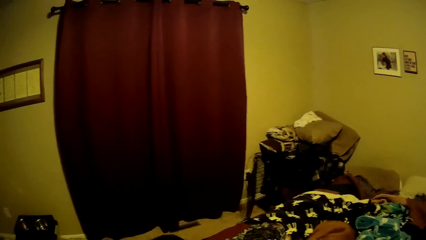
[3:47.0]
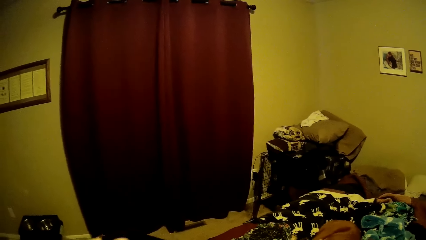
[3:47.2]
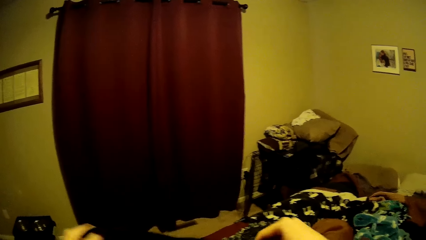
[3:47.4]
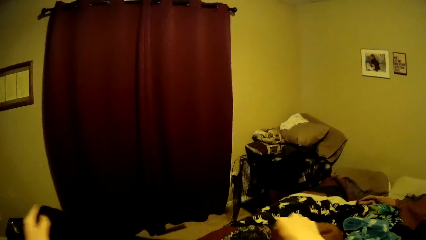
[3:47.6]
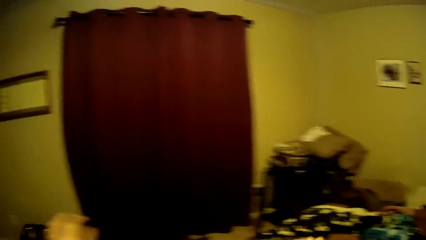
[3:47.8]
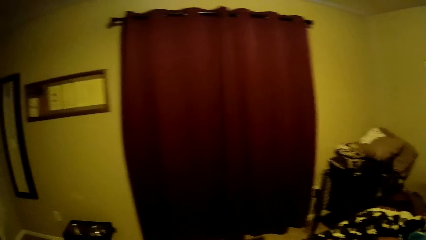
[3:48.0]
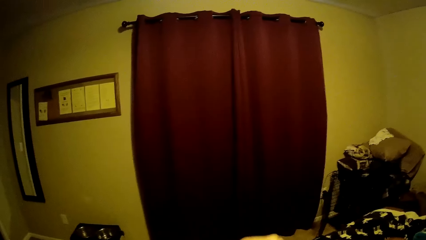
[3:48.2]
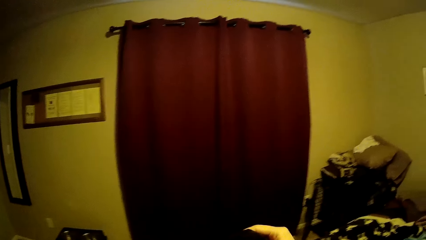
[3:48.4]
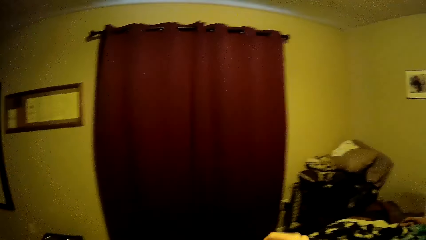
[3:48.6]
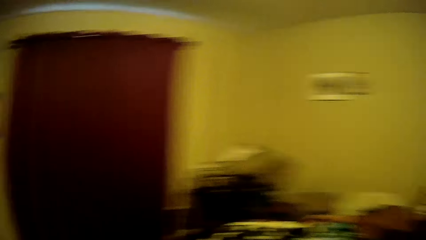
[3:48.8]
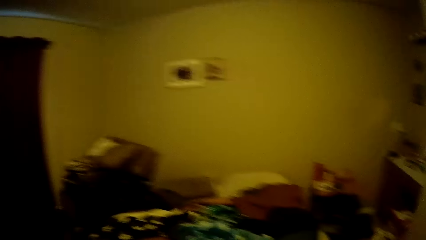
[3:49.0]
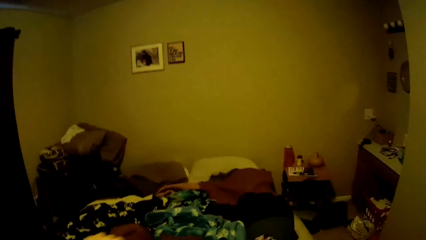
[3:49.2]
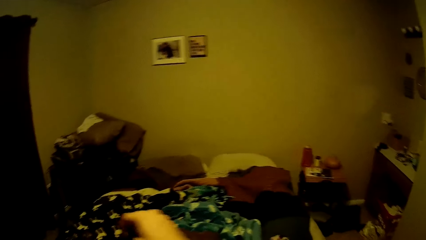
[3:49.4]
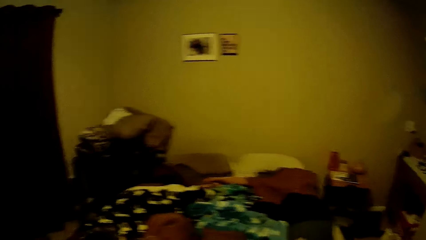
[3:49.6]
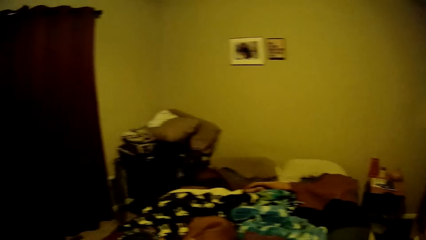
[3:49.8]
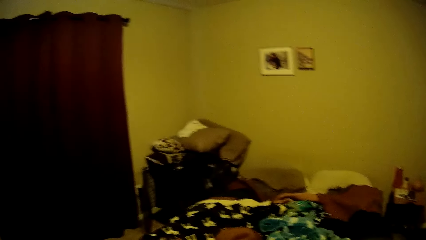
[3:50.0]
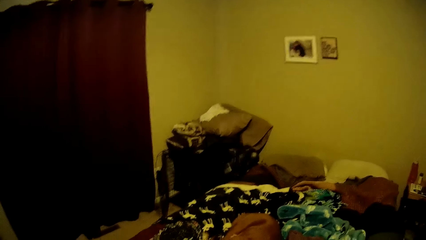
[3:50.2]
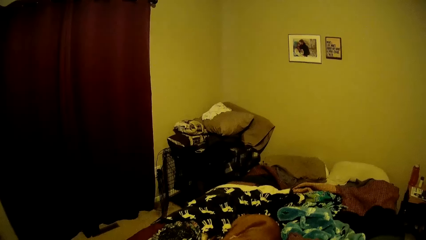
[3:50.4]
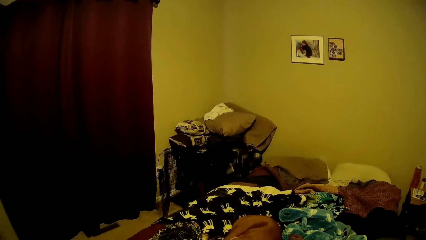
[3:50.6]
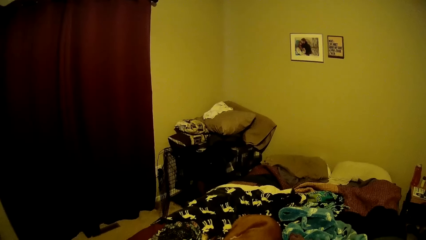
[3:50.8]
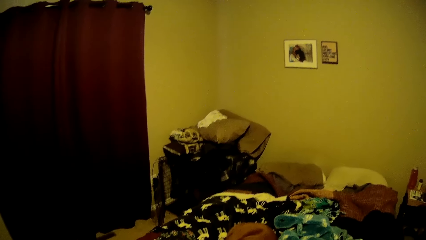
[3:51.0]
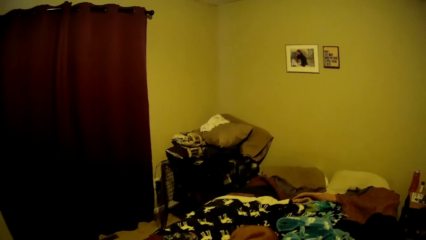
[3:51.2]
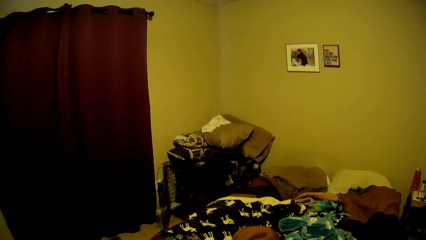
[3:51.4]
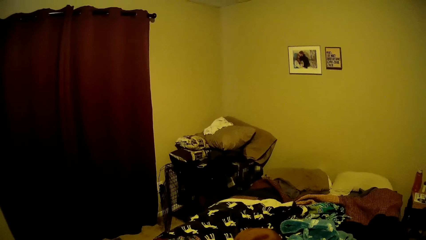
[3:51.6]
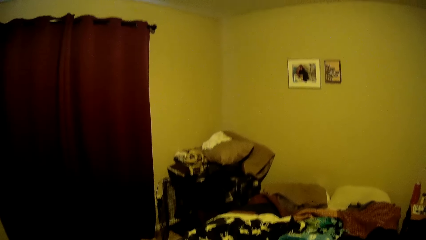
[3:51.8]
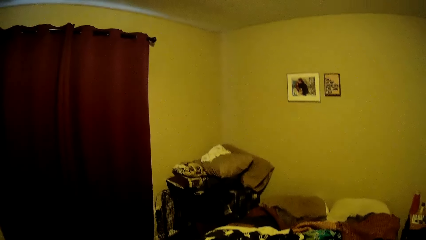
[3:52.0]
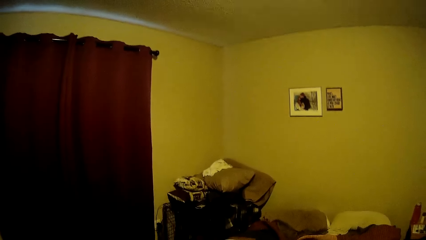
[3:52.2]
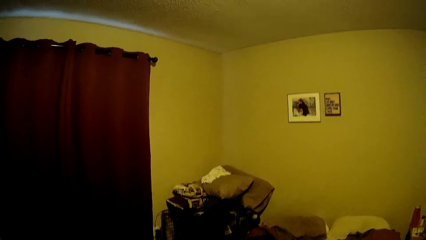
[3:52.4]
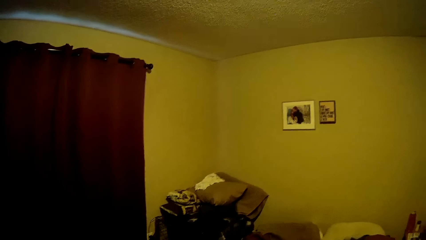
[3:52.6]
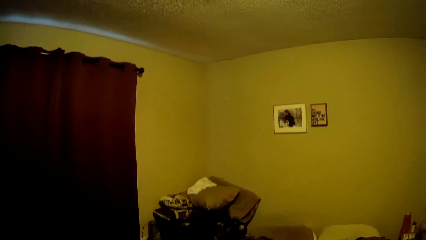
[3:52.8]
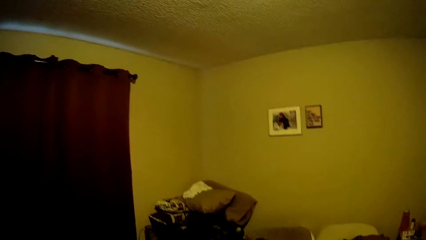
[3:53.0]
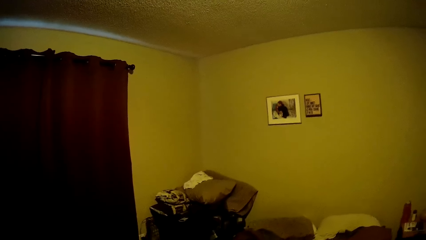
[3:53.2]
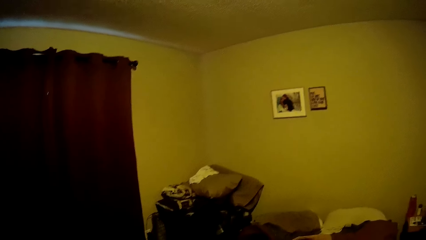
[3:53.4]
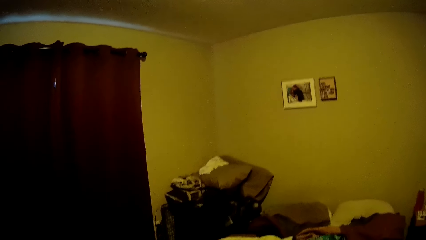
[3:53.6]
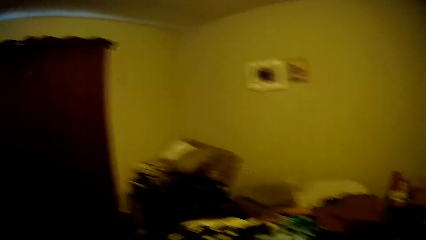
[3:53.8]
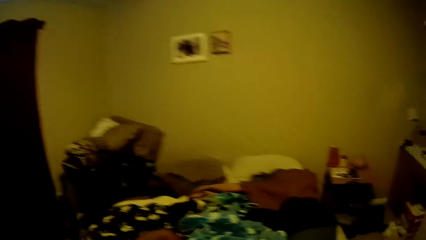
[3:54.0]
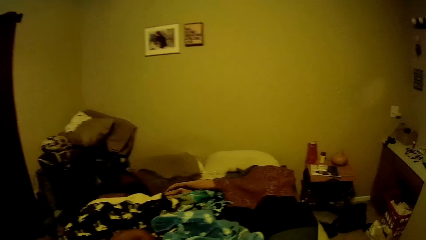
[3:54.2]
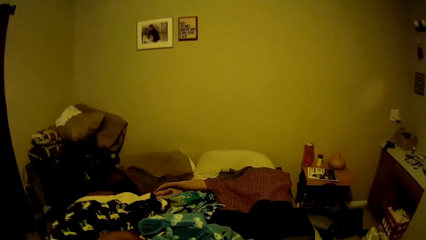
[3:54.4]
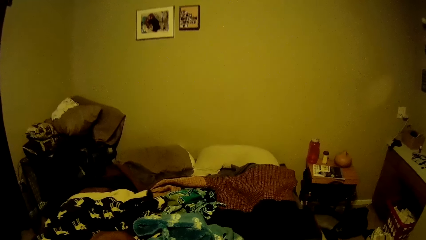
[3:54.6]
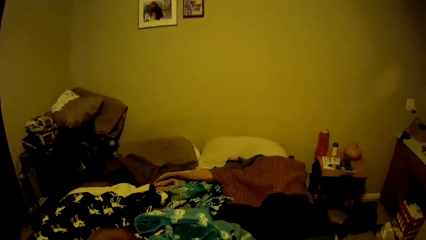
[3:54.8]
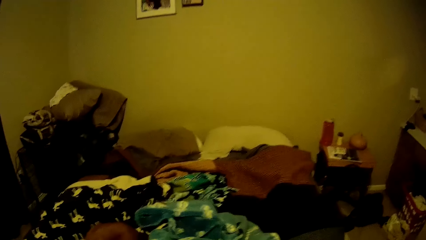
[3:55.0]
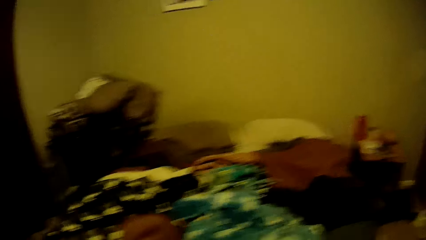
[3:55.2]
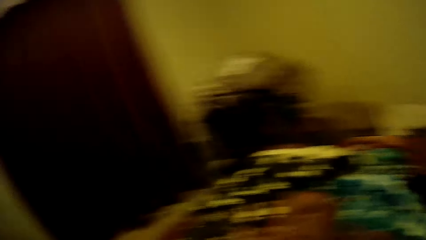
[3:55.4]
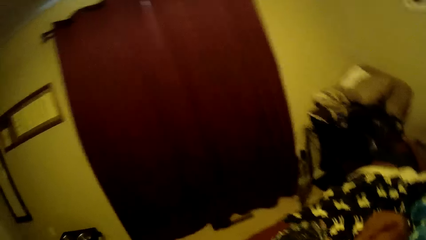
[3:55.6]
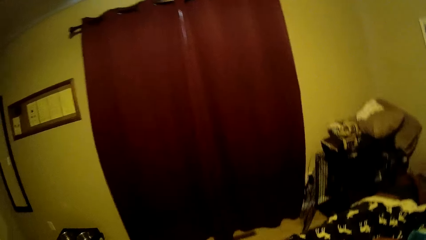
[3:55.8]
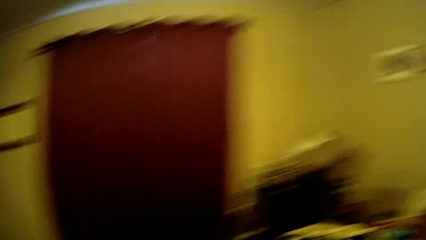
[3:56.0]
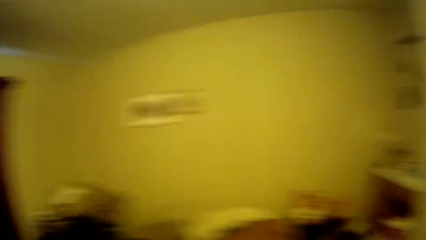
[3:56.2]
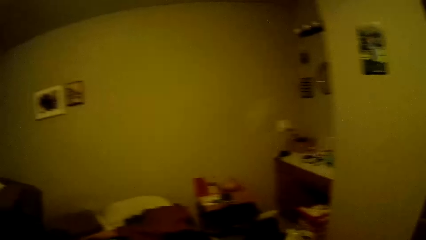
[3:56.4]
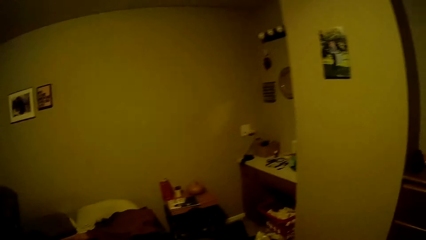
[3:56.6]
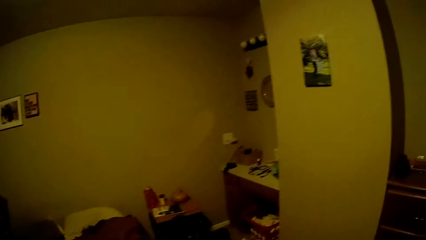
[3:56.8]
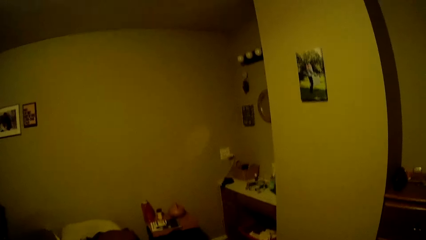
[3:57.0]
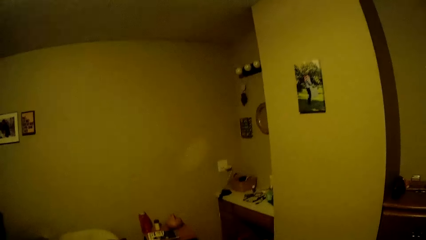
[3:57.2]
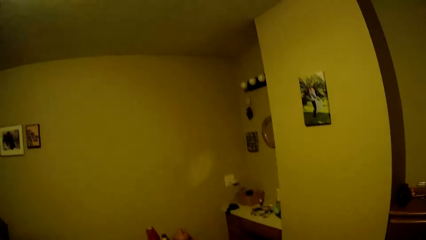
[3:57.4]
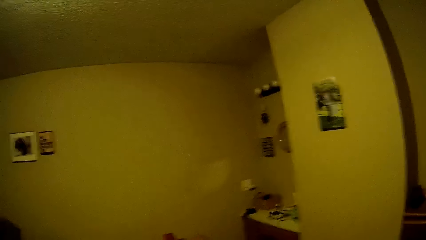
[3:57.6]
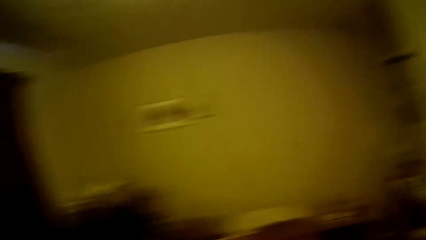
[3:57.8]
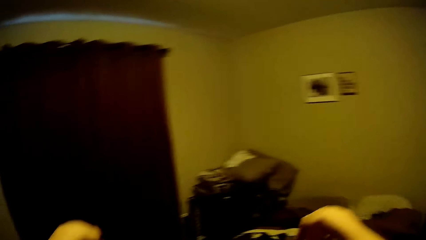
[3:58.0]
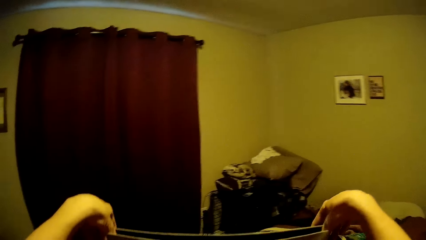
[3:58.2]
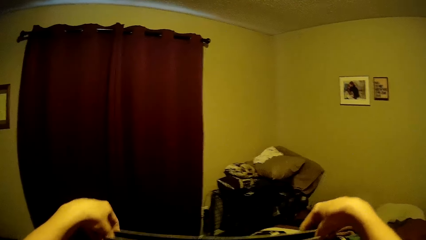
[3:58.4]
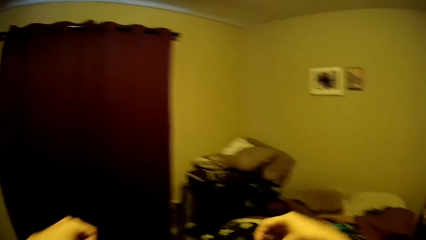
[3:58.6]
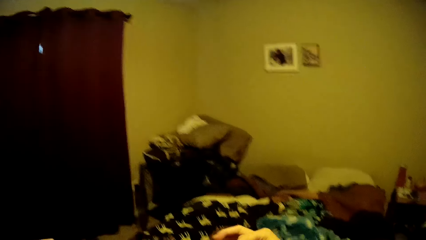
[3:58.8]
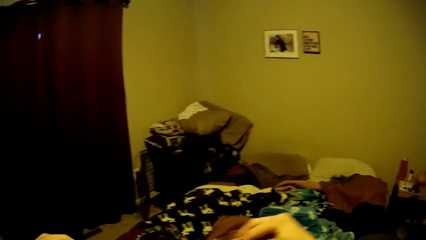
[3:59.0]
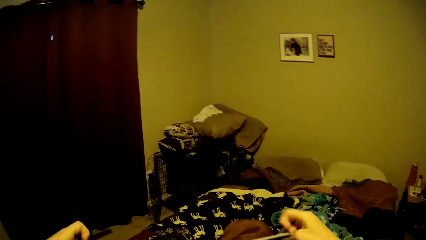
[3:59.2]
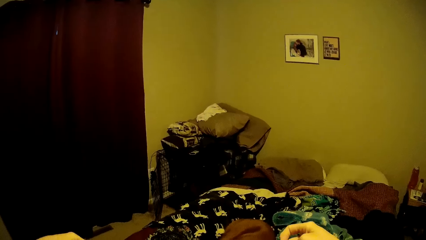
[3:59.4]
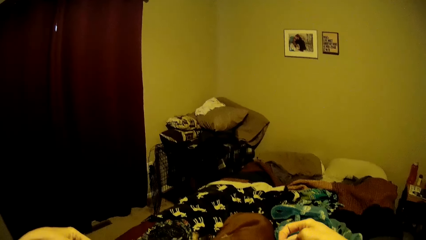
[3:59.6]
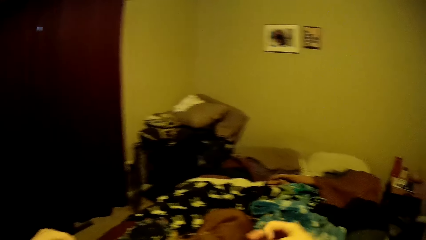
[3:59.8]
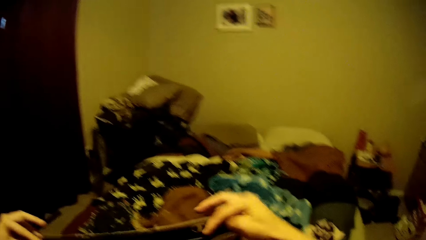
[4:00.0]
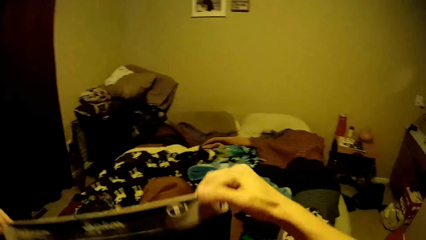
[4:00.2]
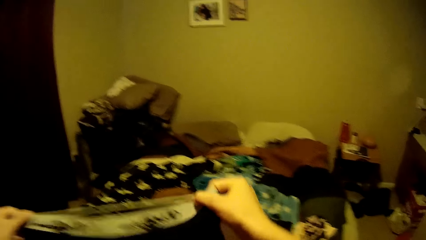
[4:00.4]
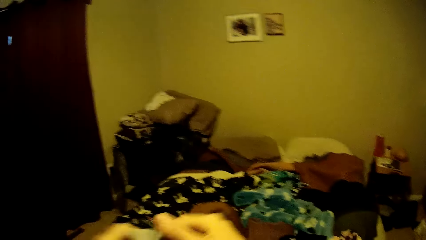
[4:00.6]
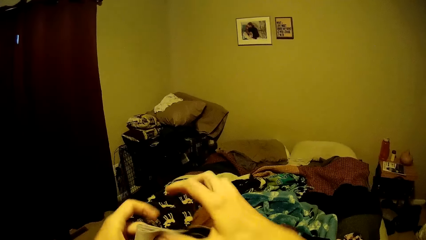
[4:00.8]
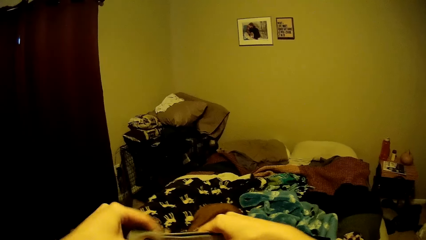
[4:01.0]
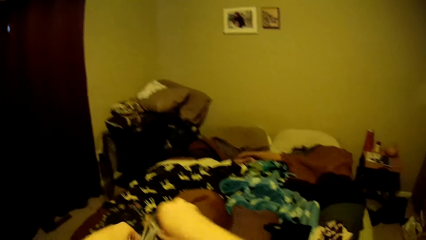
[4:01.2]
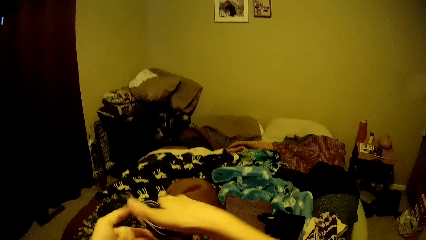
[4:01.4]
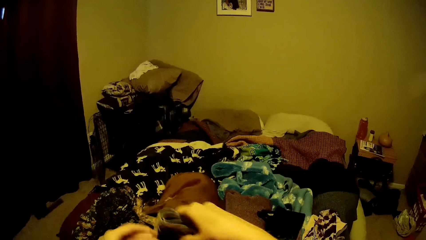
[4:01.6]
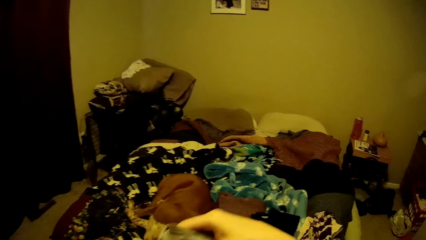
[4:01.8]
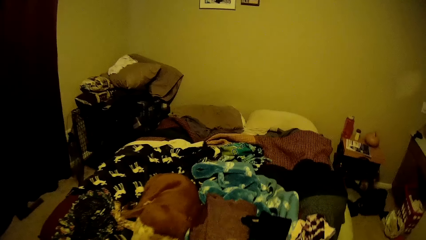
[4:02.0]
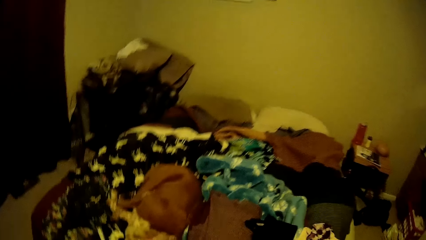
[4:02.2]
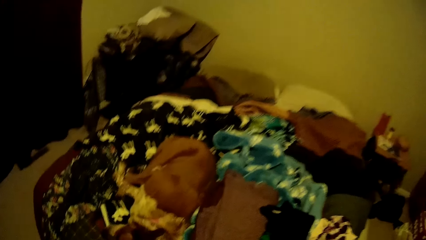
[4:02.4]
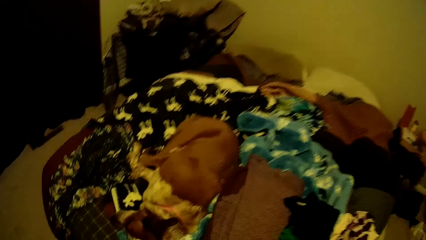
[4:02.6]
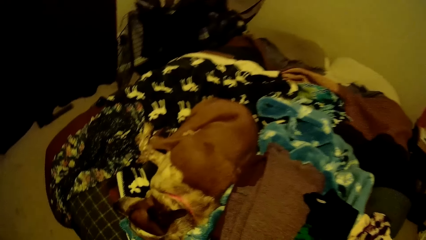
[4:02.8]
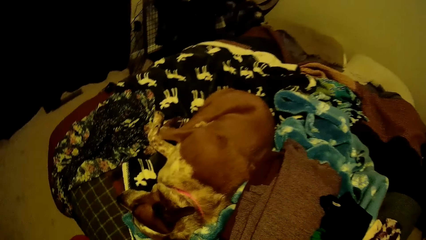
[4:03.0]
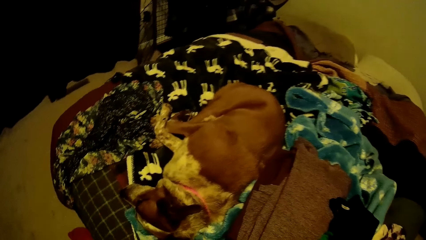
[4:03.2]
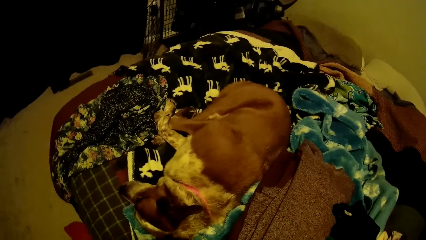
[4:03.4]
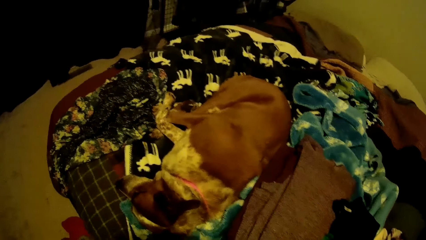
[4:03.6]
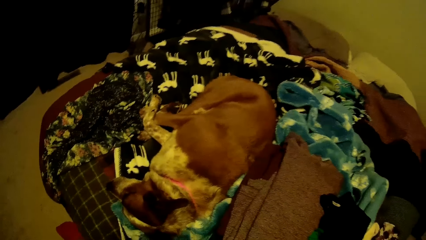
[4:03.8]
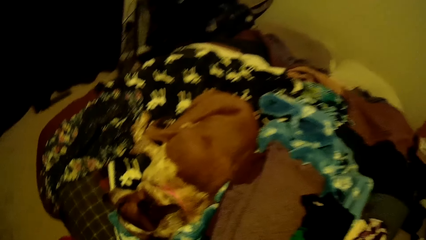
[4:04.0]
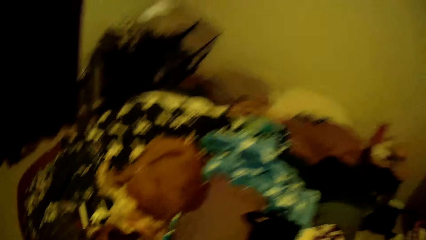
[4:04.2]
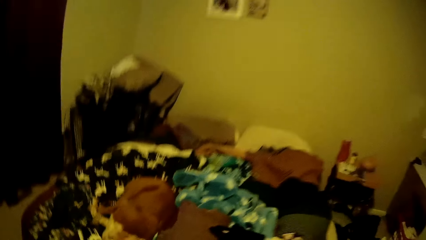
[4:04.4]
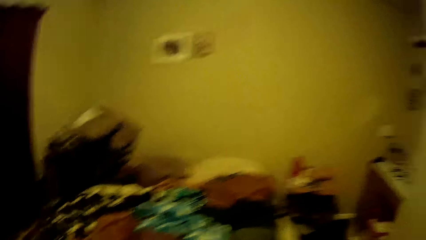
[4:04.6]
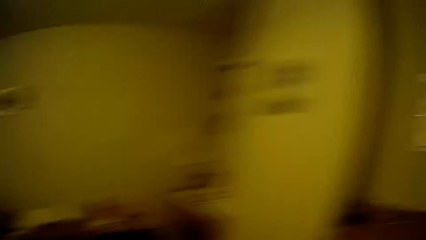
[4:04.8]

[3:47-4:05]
The camera wearer holds a cloth with both hands. They fold the cloth. They drop the cloth on the bed.
